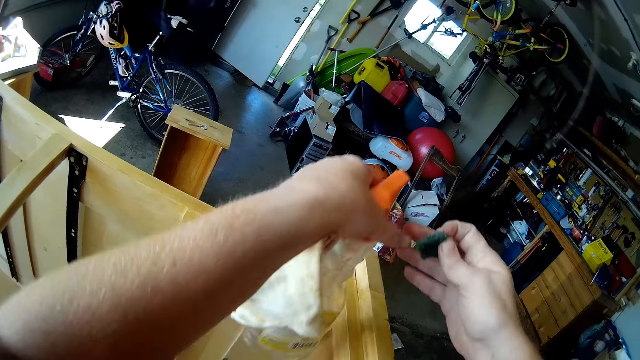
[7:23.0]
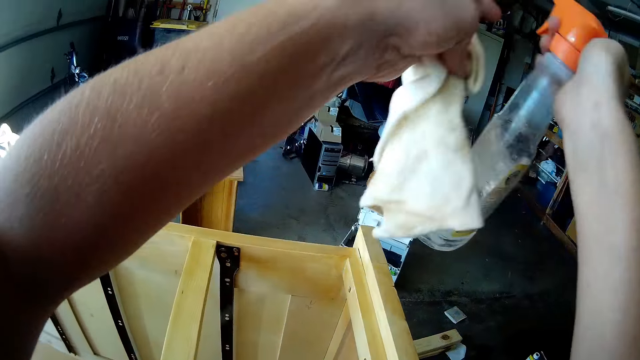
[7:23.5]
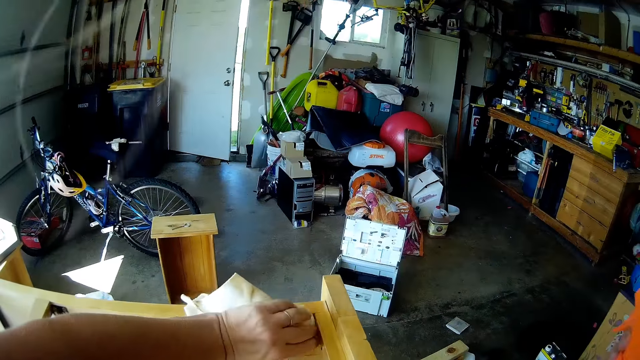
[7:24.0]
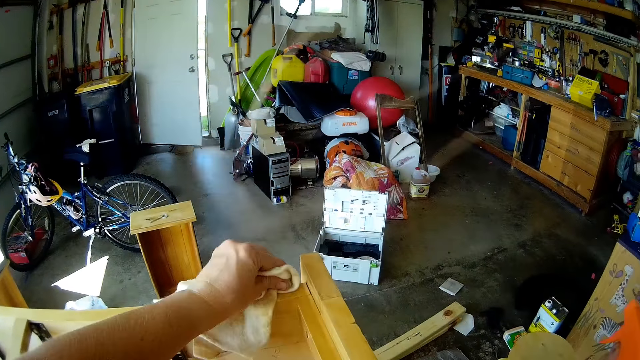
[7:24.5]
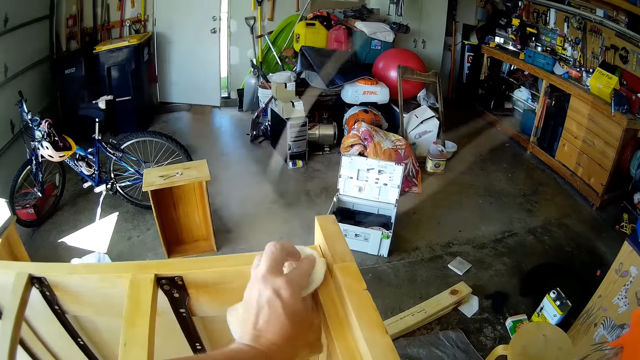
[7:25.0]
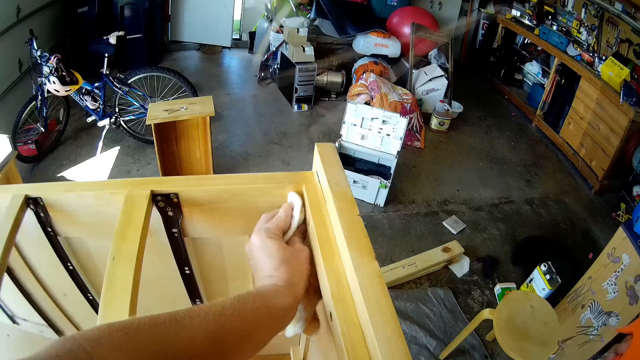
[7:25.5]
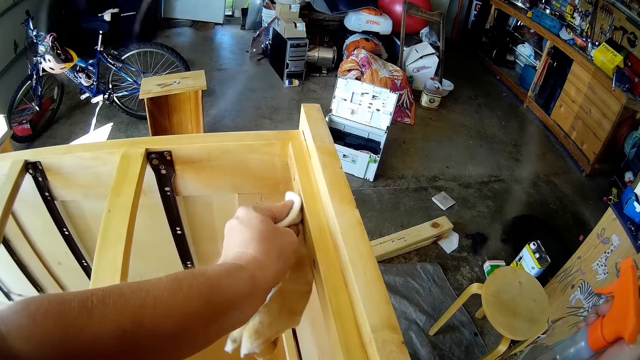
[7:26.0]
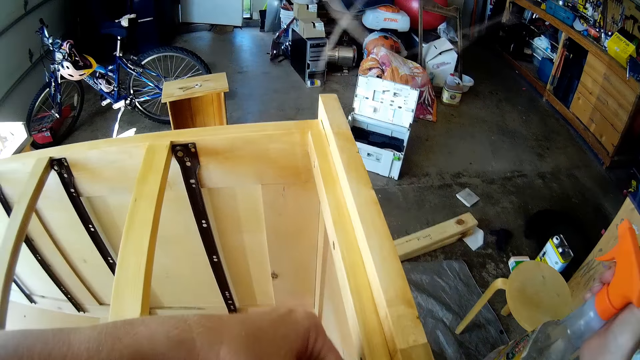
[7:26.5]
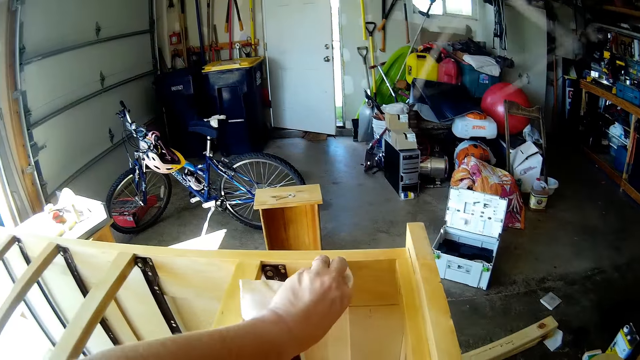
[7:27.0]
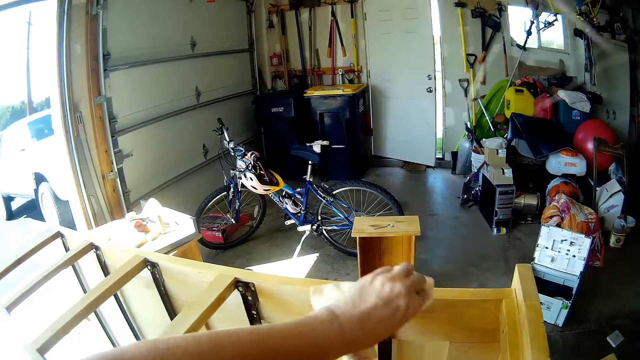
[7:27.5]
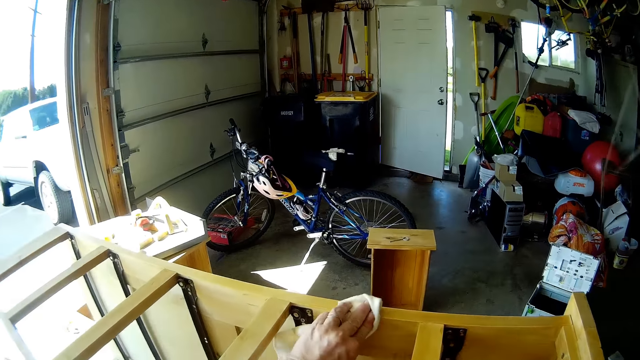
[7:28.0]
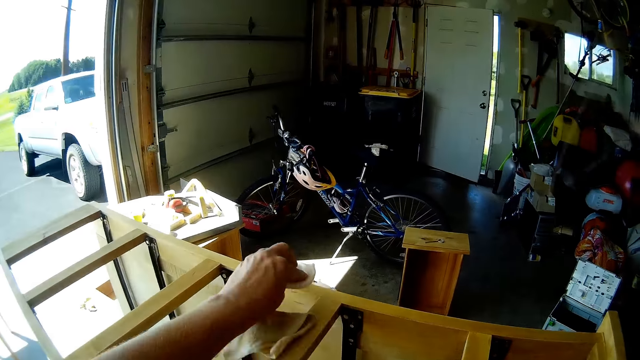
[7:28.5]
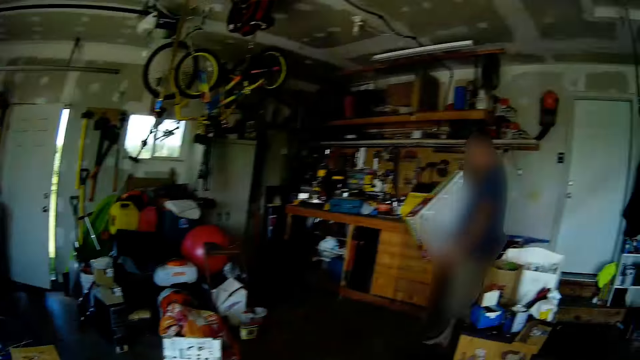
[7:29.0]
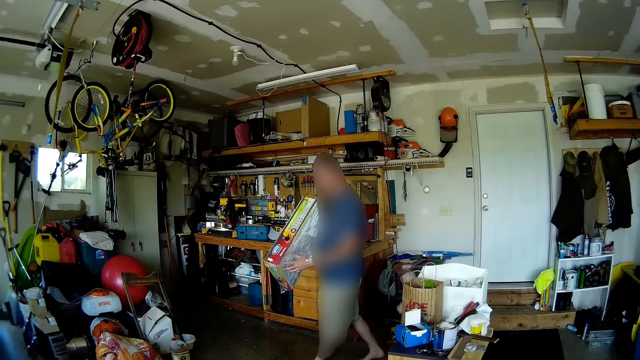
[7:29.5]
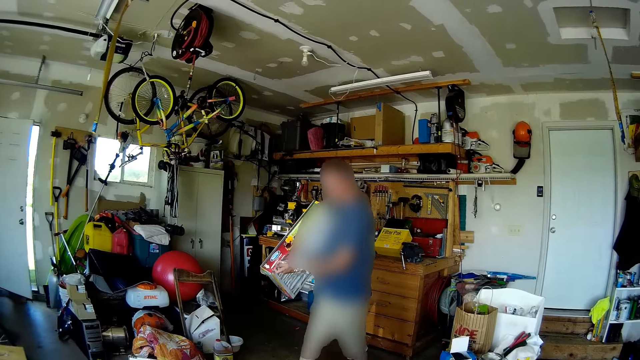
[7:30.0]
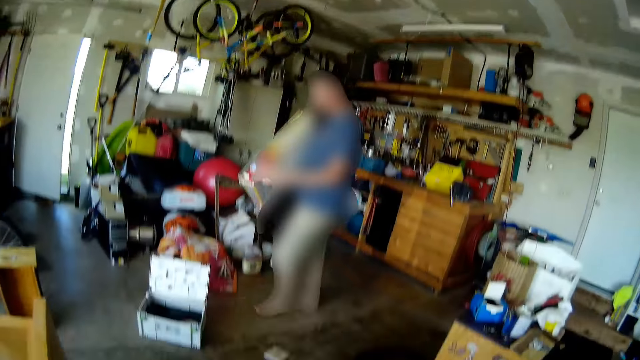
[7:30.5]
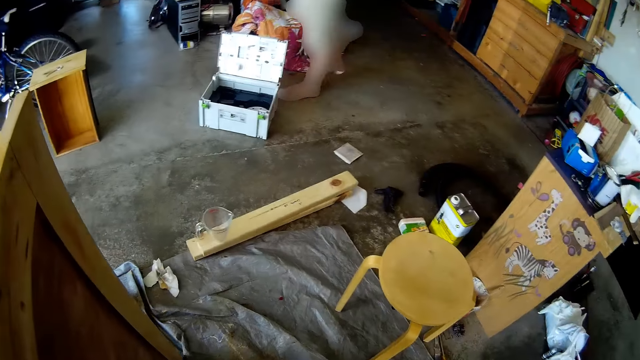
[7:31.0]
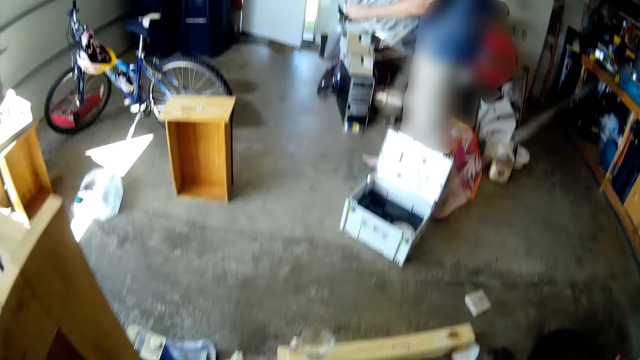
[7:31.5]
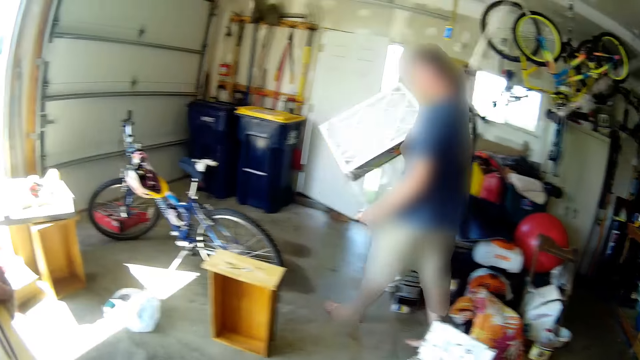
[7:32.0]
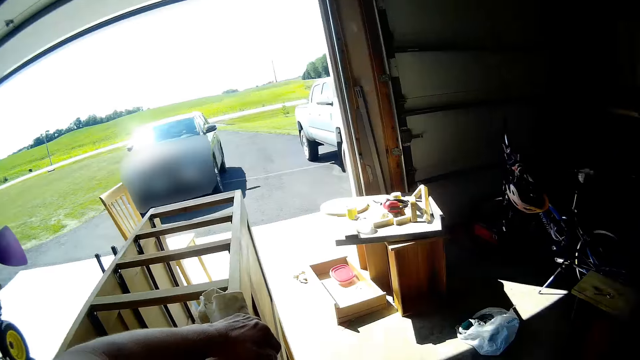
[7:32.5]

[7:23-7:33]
The camera wearer cleans furniture with a sponge. They switch a spray bottle to the other hand. They wipe the furniture with a towel. They wipe the furniture with the towel again. They turn around. A man carries a box.

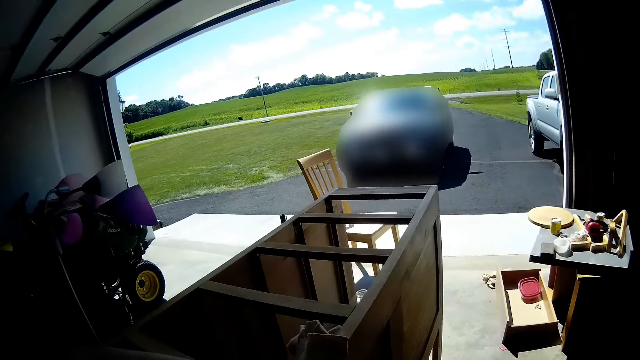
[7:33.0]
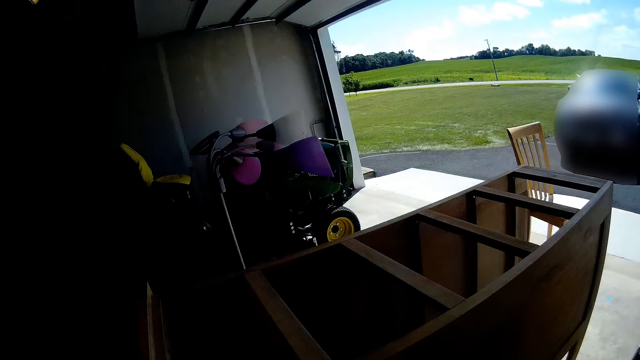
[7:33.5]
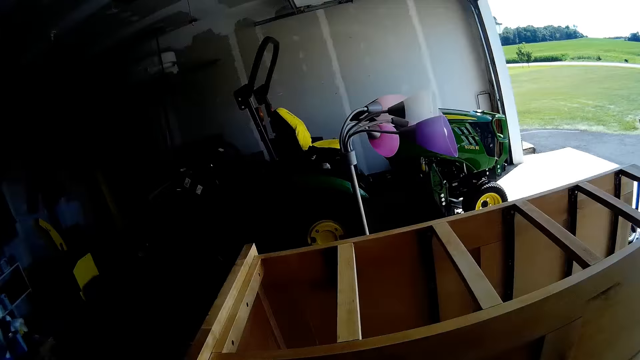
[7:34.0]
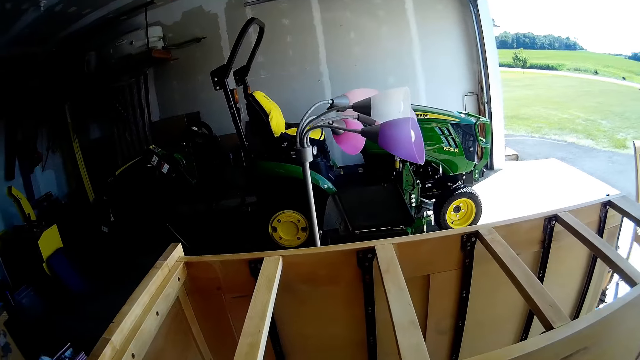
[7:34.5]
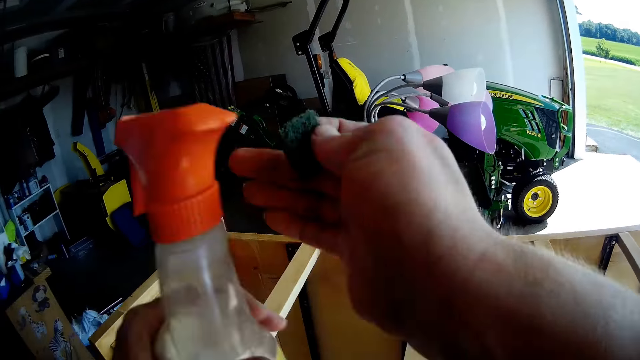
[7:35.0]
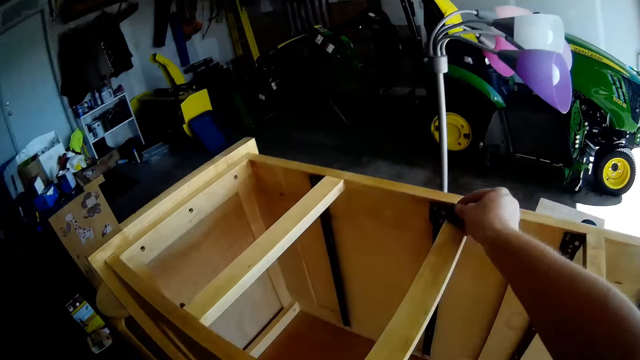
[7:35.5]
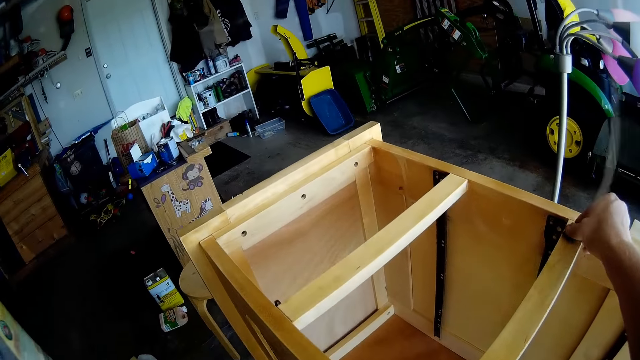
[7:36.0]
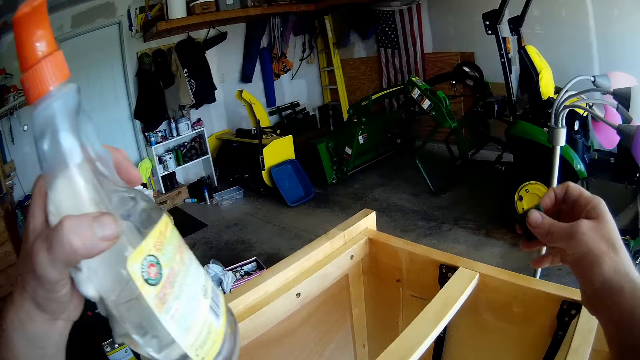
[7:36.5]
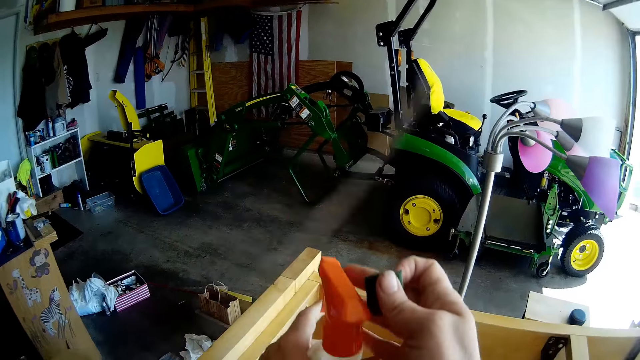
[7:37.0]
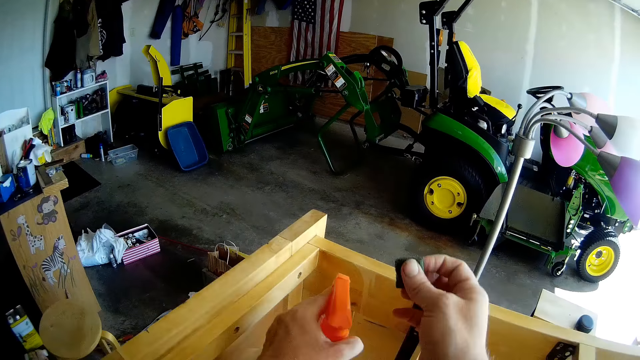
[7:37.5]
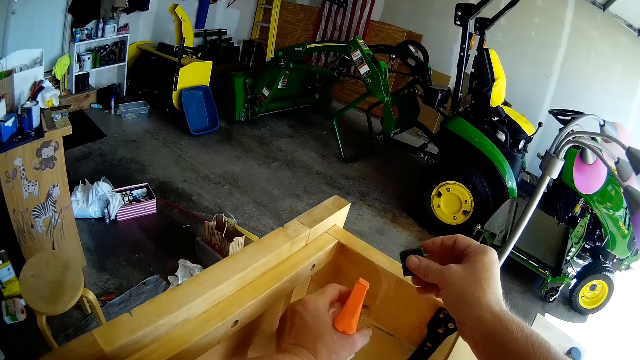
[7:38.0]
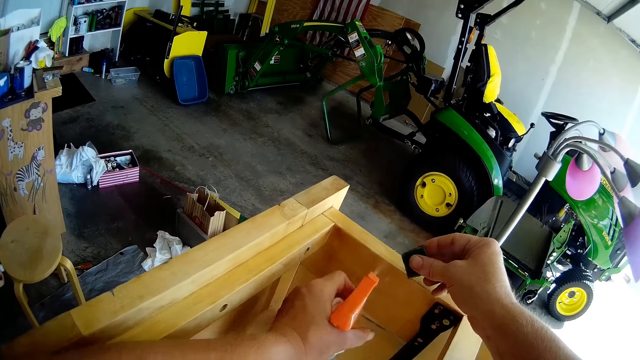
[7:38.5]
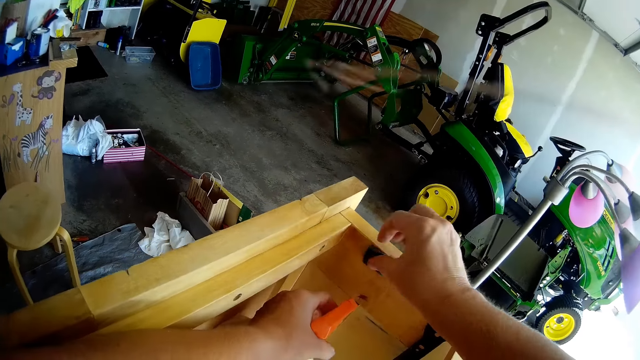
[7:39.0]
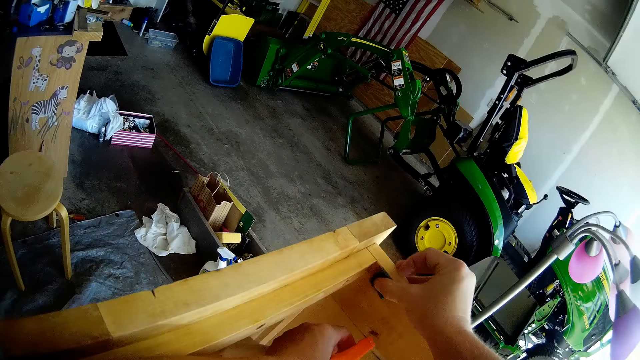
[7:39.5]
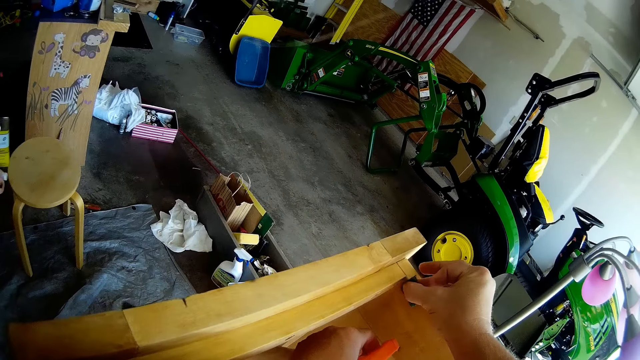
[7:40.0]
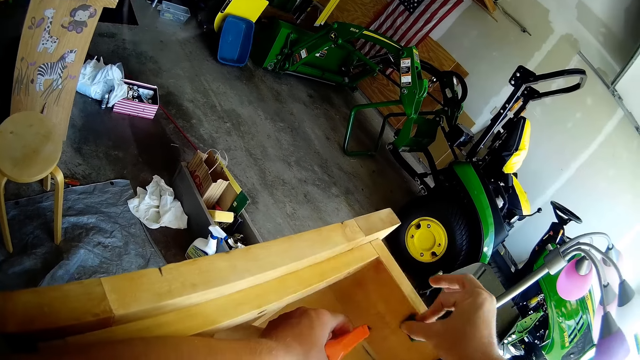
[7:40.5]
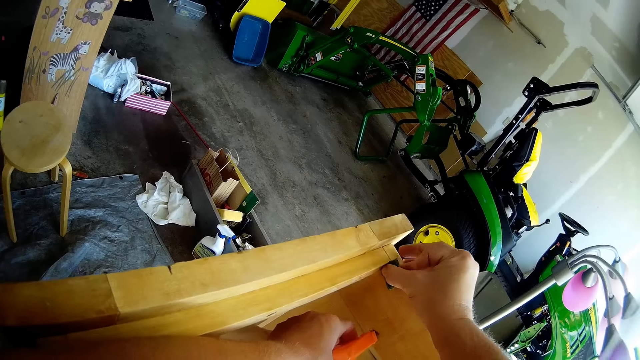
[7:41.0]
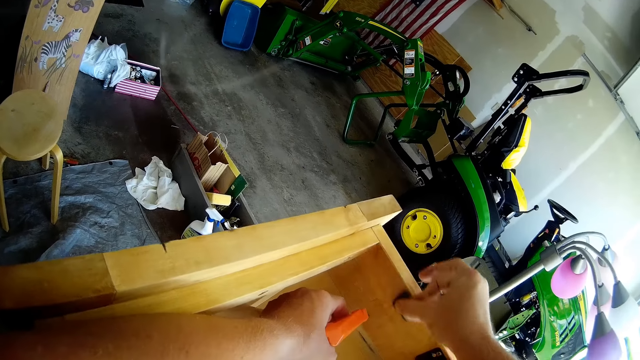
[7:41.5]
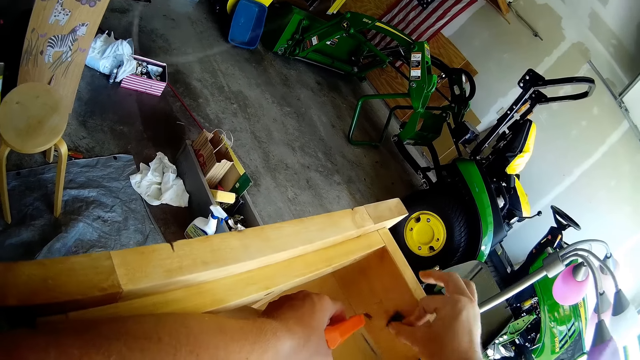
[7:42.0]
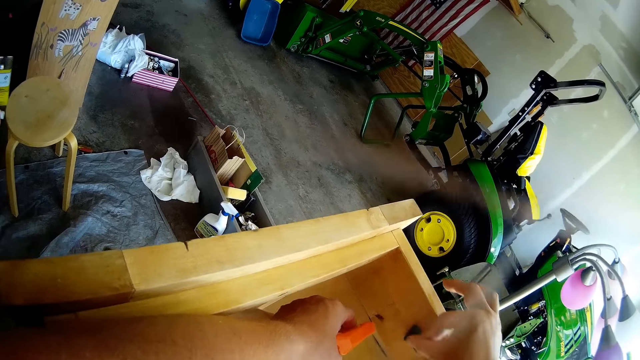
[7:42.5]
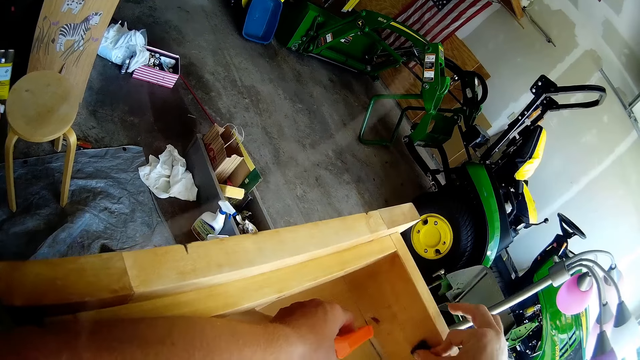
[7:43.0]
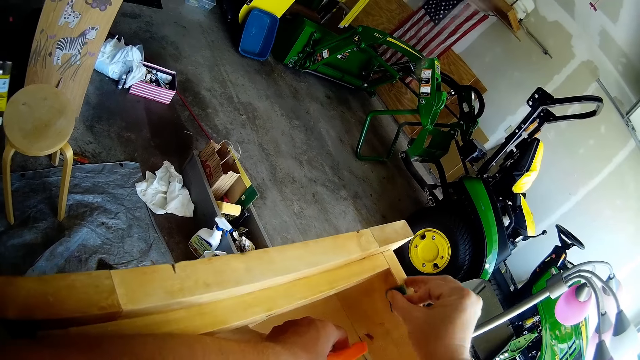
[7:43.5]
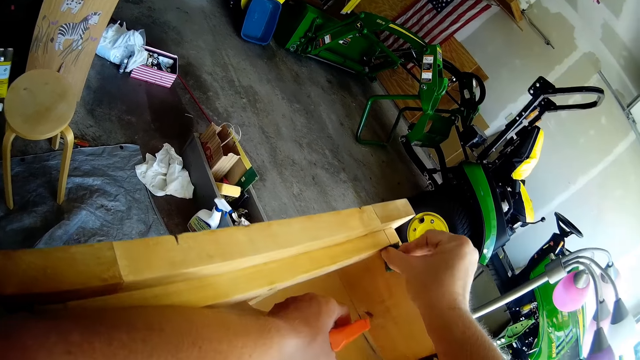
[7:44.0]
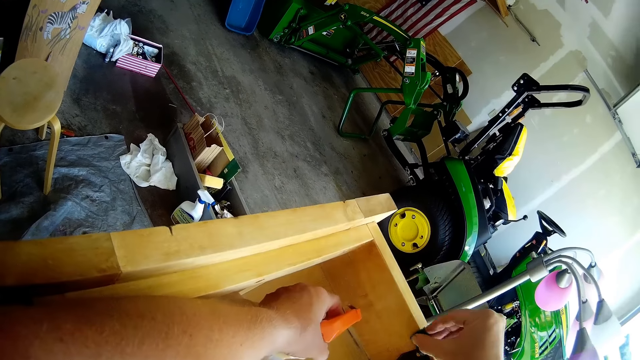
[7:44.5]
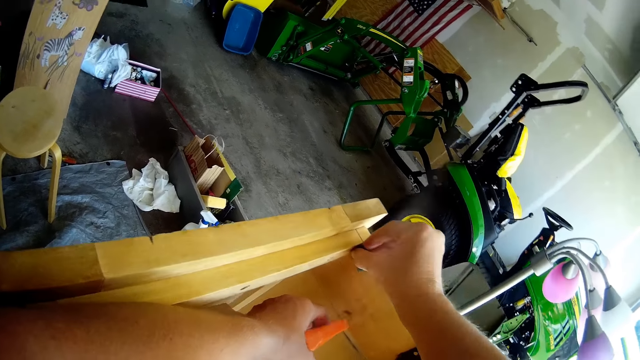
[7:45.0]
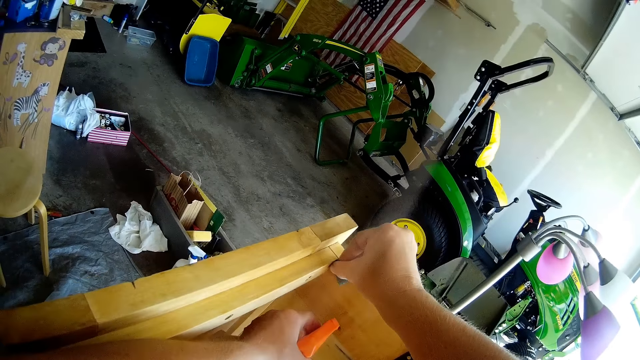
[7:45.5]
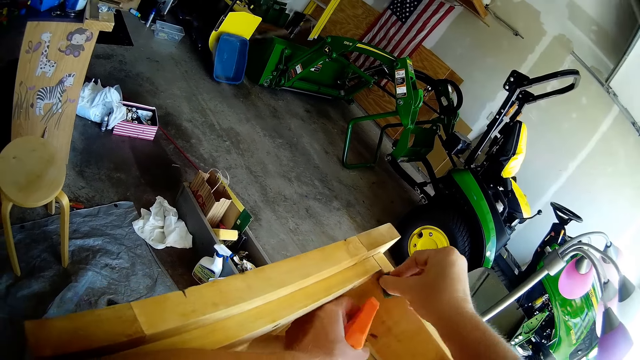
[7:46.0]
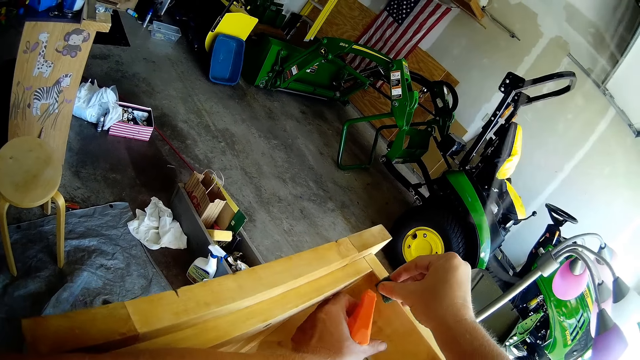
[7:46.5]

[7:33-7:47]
The camera wearer walks in the workshop. They look around. They exchange the furniture cleaner or spray bottle to the left hand. They scrub the furniture with a sandpaper. They hold the spray bottle with hands. They spray water on the furniture with the spray bottle. They scrub the furniture with the sandpaper. They clean the furniture with a sponge. They clean the furniture with the sponge again. They spray water on the furniture with the spray bottle.
